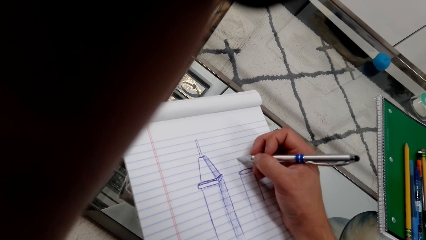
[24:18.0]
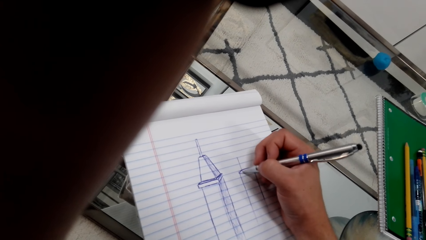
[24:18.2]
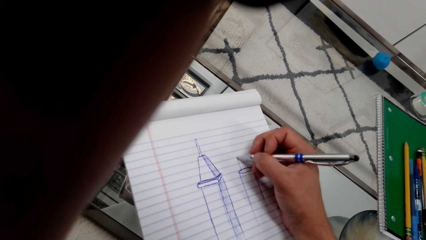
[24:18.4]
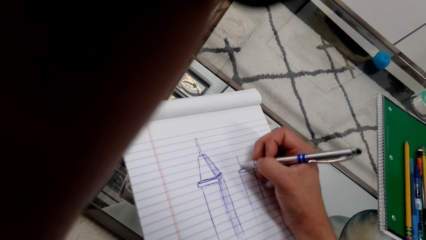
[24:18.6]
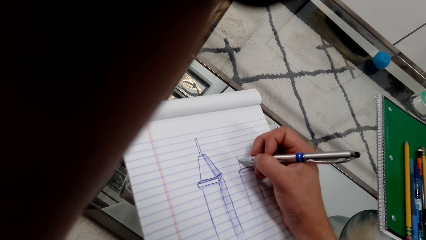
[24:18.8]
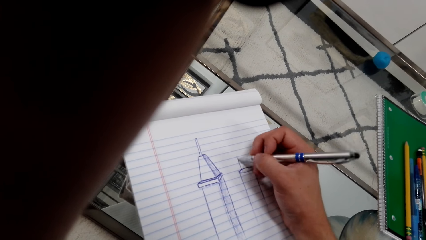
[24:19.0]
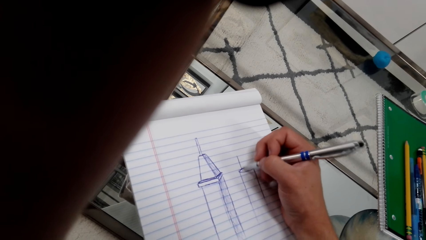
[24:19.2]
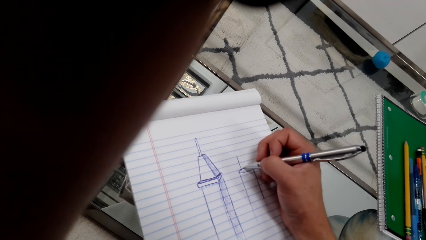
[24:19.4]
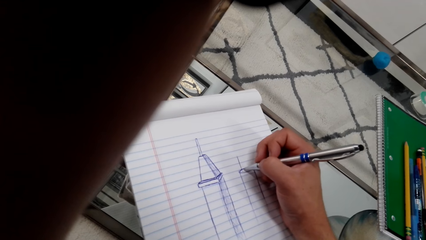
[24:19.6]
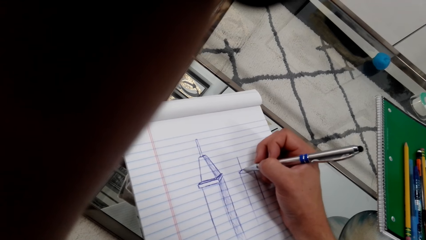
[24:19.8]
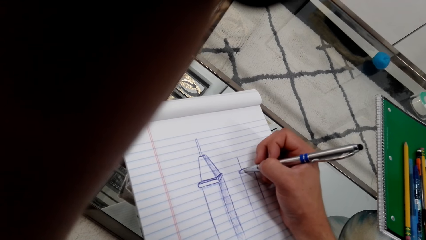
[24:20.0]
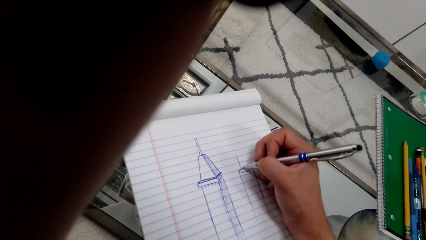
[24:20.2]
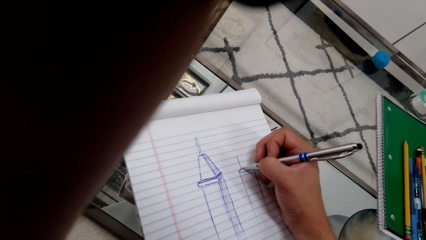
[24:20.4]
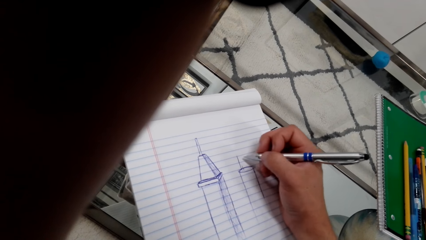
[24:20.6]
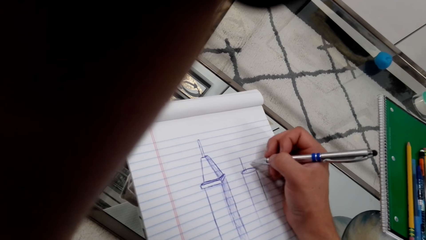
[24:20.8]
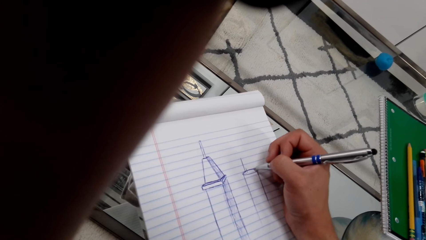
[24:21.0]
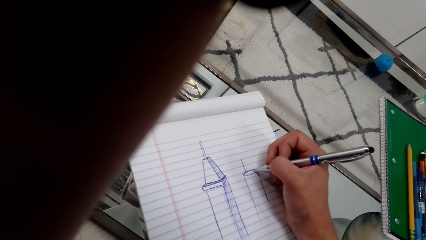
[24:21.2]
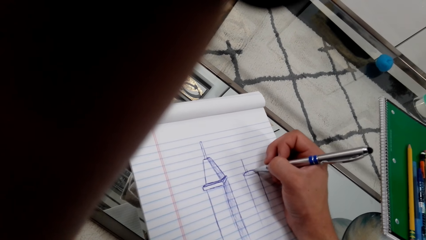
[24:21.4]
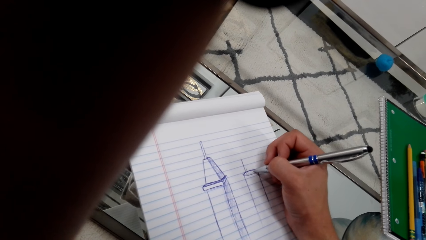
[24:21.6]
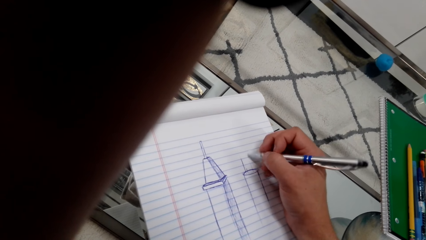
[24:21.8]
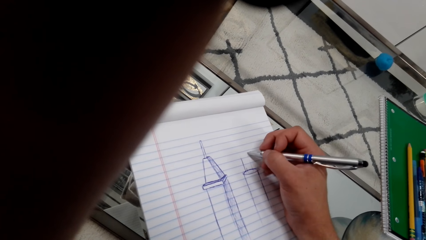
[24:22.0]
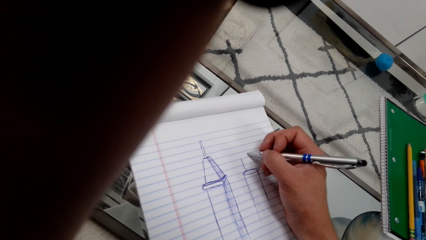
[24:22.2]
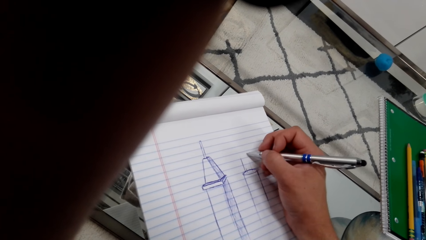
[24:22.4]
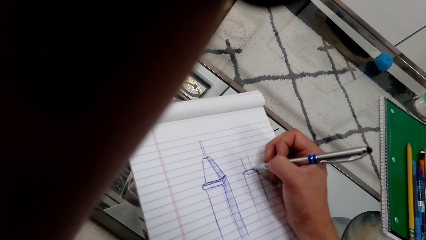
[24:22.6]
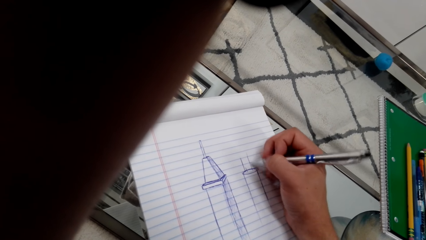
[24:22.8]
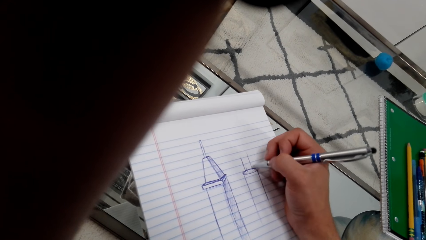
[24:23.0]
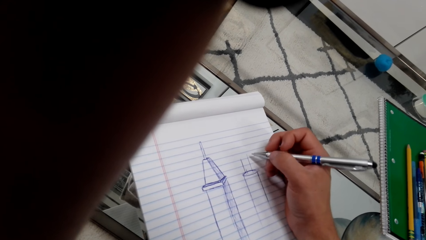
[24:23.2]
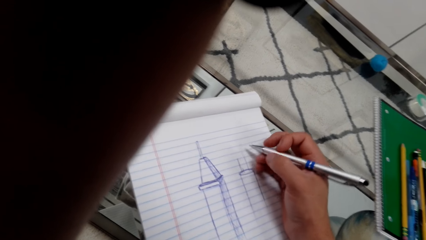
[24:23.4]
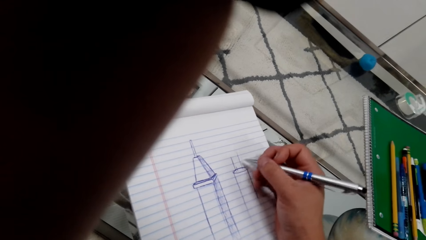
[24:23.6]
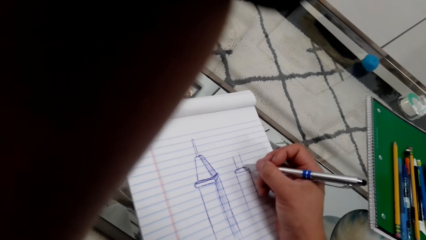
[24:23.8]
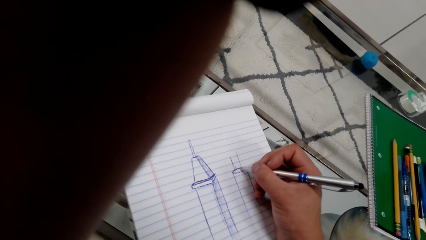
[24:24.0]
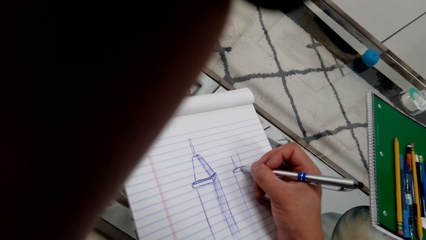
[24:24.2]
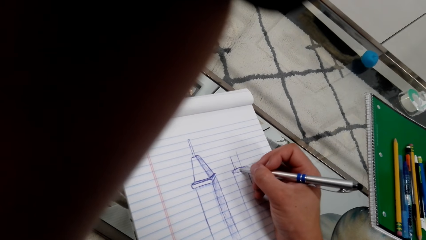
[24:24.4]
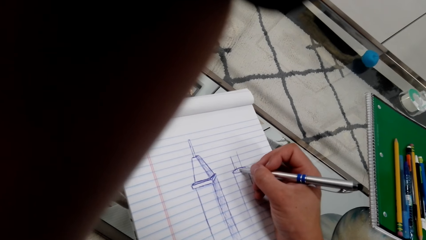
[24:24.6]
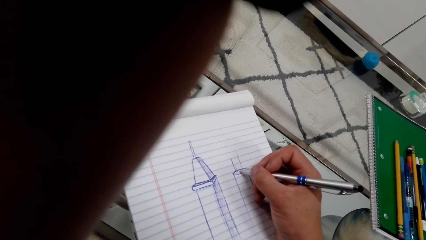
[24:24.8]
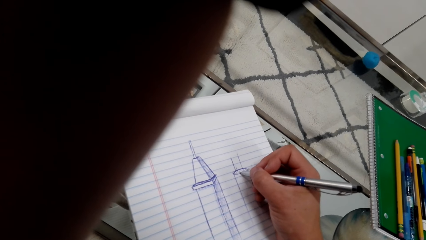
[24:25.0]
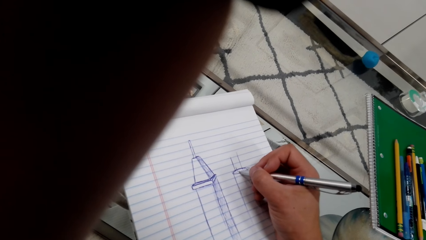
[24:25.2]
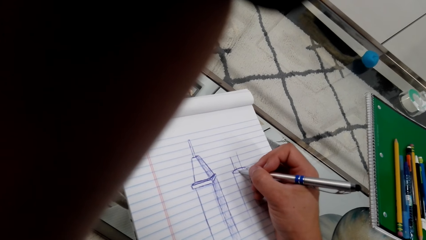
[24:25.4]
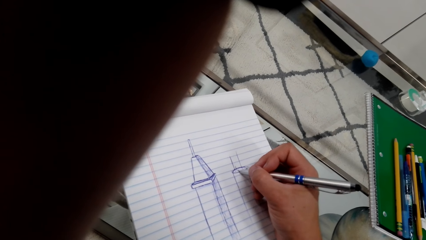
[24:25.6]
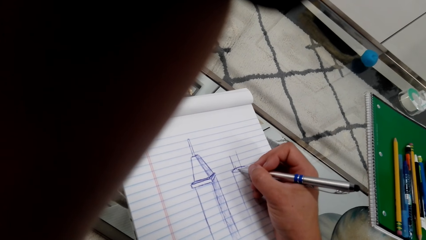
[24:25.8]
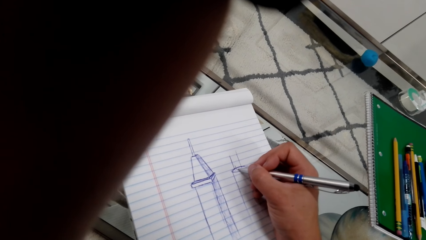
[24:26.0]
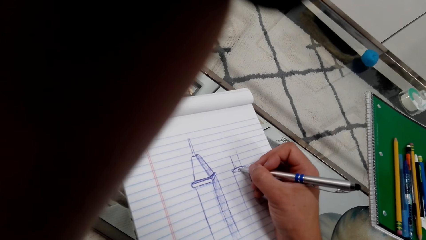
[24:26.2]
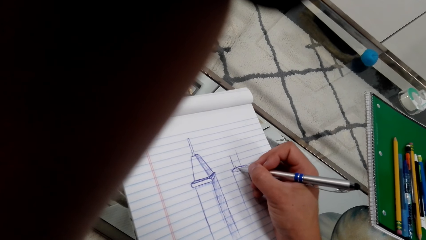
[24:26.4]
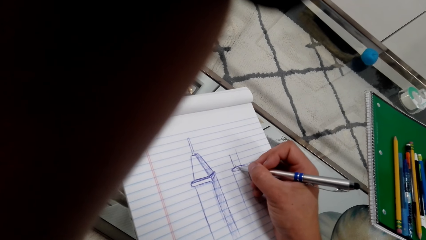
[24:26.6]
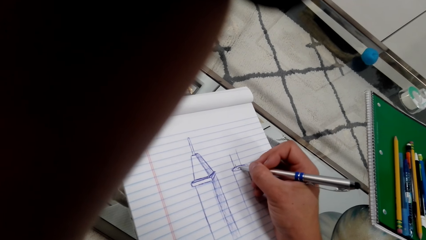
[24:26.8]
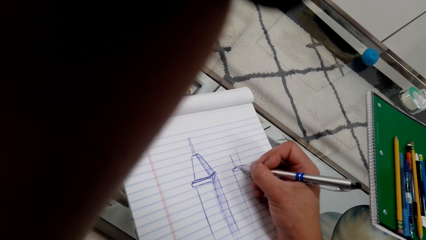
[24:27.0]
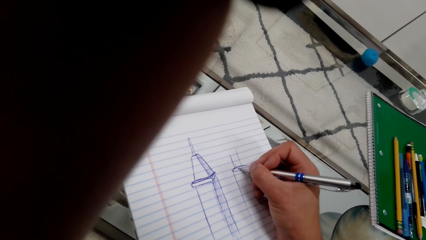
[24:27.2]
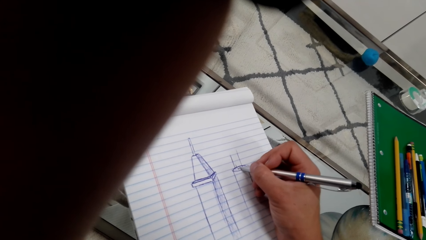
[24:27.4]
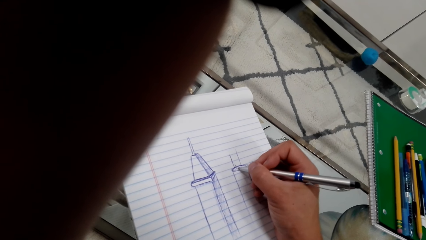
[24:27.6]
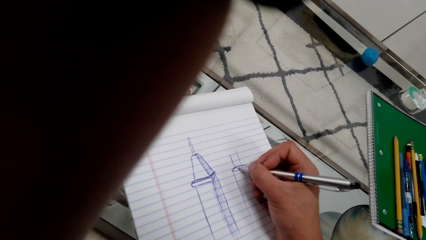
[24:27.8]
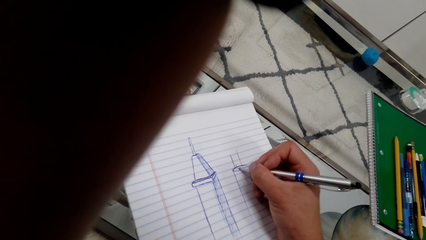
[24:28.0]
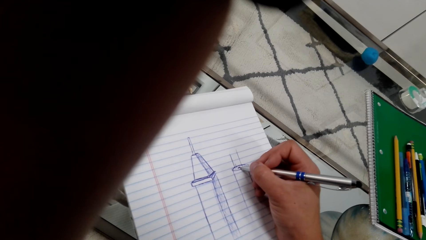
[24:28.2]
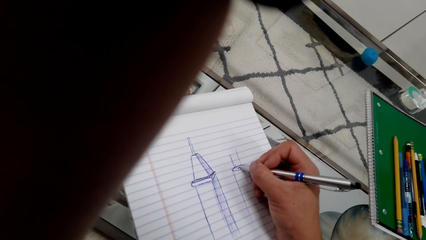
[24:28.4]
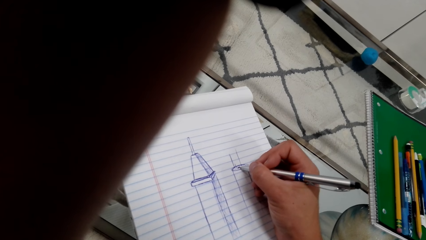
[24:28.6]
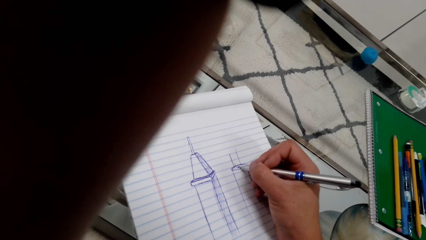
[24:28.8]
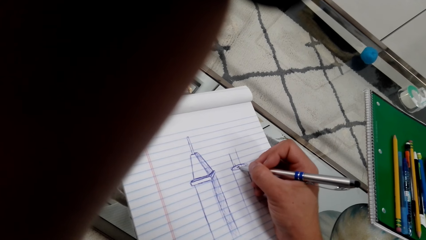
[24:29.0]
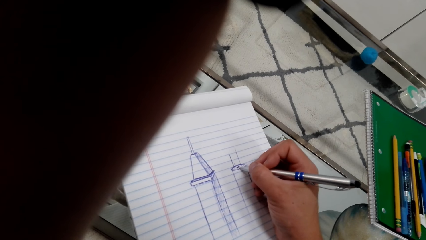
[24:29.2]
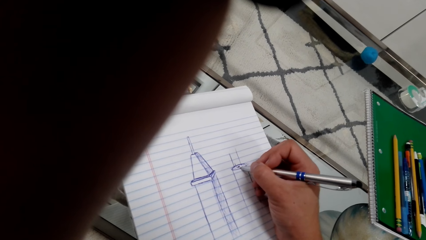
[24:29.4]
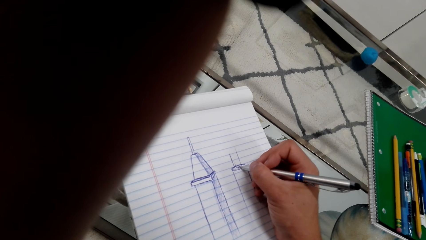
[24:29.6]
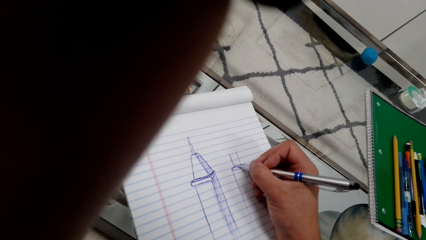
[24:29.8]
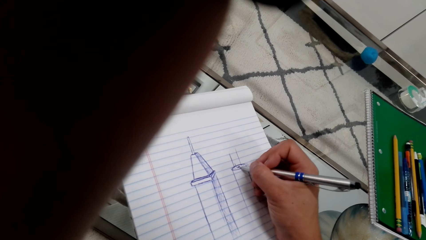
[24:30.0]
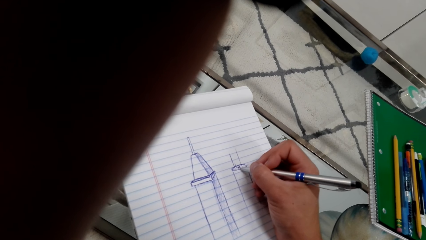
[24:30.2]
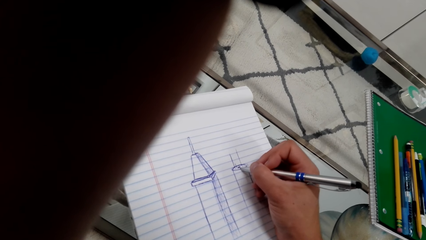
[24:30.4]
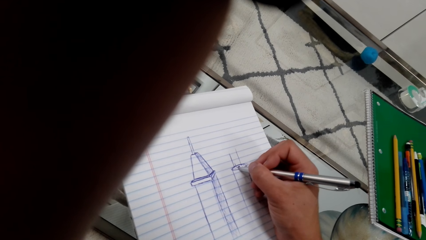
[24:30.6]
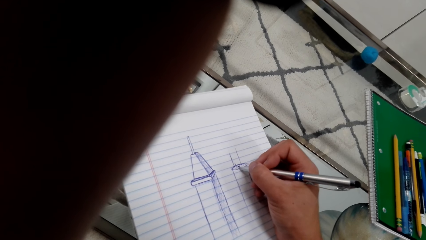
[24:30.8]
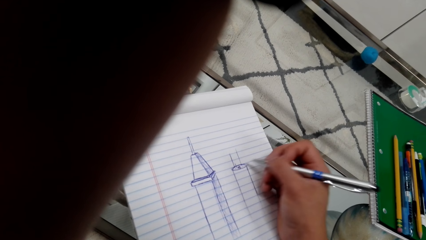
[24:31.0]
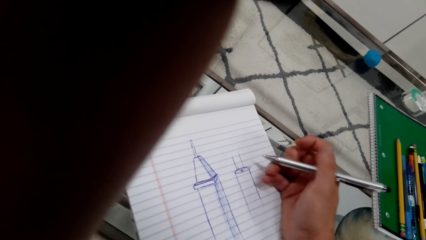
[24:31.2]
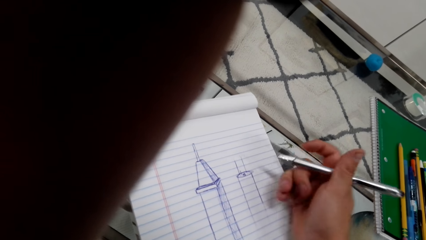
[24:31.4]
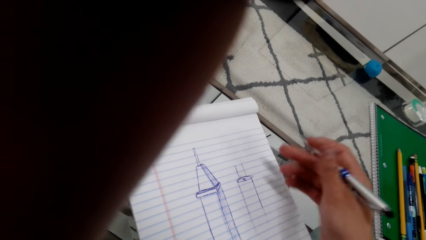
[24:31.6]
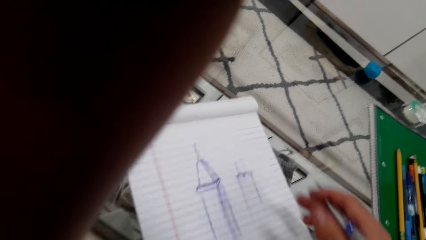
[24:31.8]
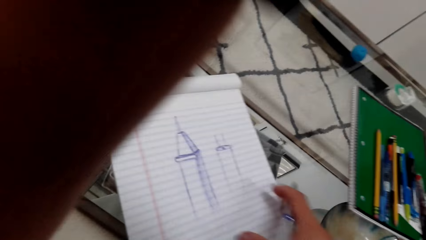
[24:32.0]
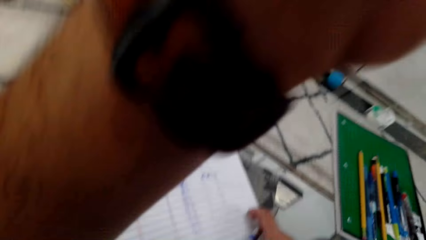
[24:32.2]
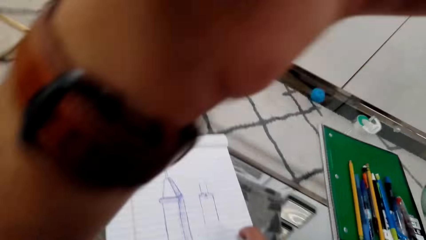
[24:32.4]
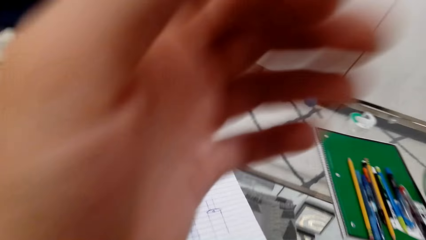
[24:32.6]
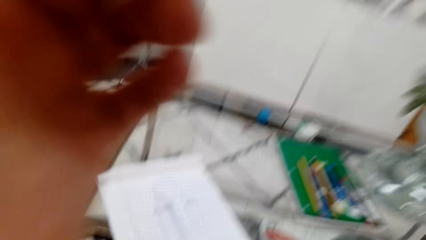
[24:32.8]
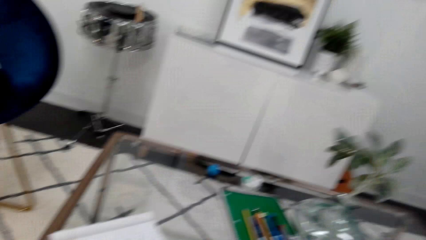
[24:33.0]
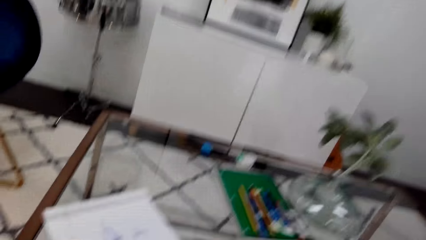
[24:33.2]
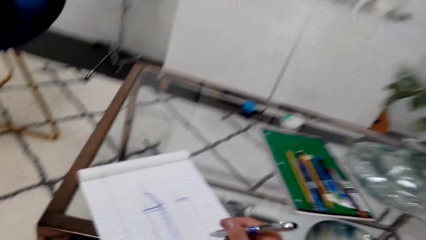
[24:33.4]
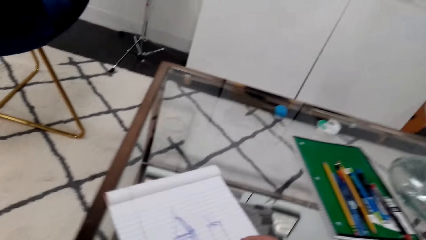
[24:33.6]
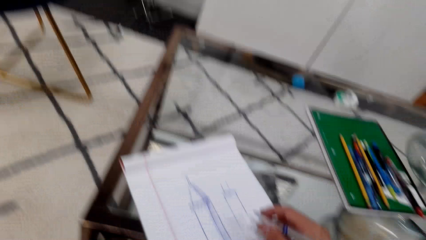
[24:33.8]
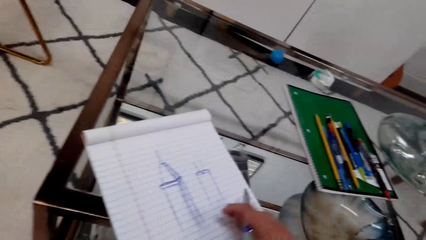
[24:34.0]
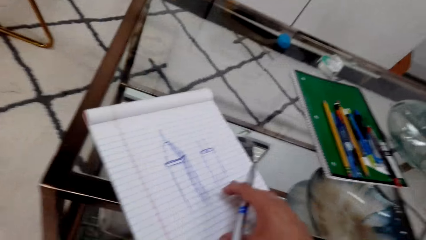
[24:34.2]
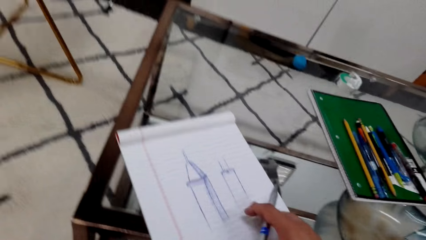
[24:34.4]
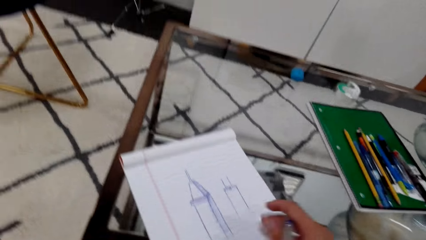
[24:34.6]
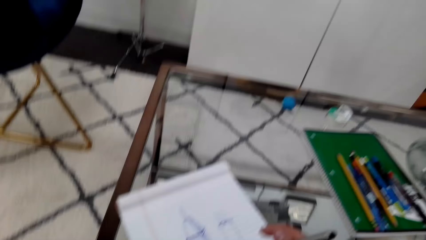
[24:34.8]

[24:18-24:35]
The camera wearer draws on a book with a pen. They draw on the book with the pen repeatedly.
